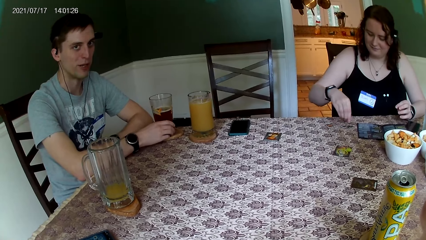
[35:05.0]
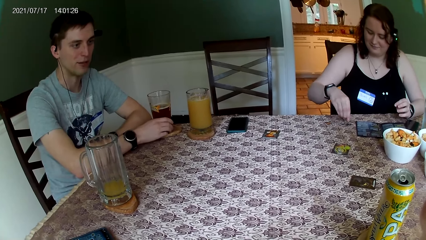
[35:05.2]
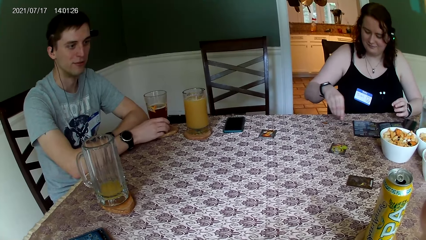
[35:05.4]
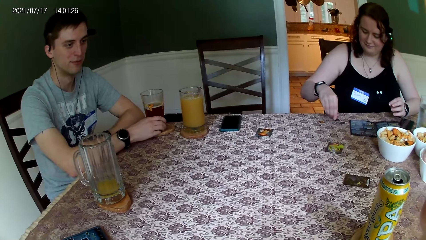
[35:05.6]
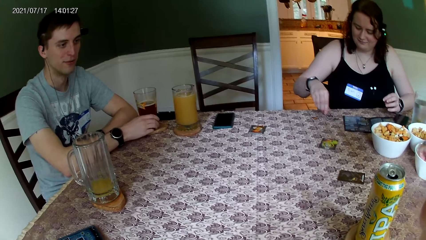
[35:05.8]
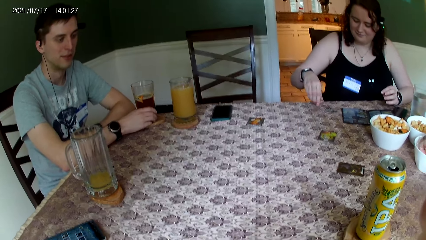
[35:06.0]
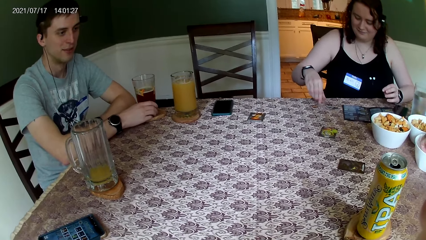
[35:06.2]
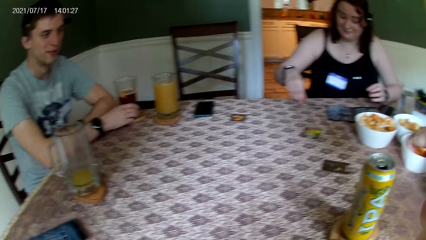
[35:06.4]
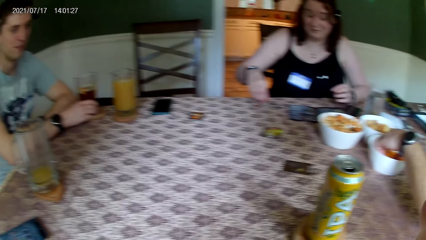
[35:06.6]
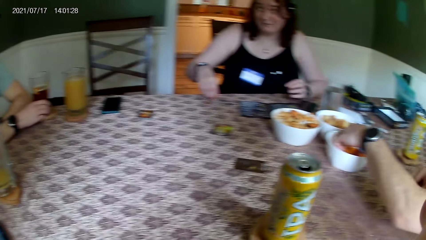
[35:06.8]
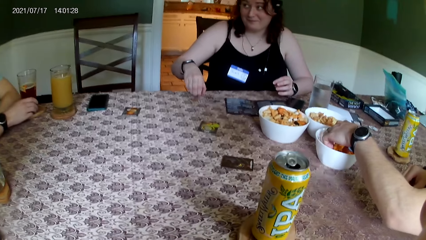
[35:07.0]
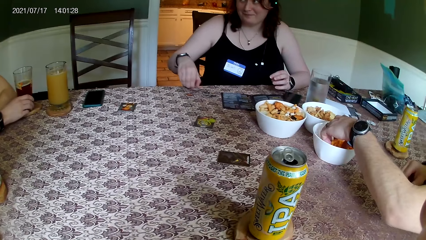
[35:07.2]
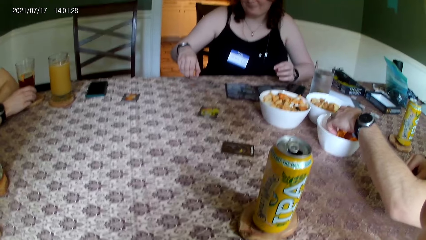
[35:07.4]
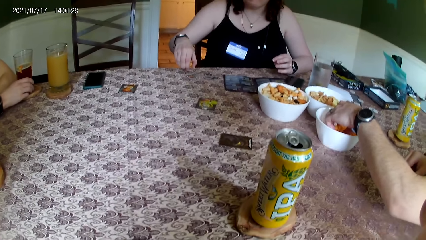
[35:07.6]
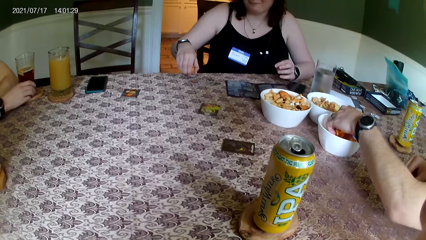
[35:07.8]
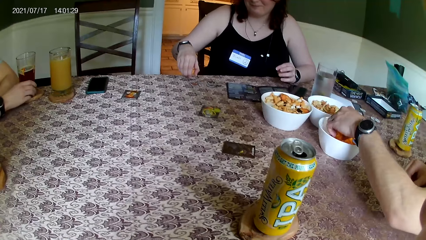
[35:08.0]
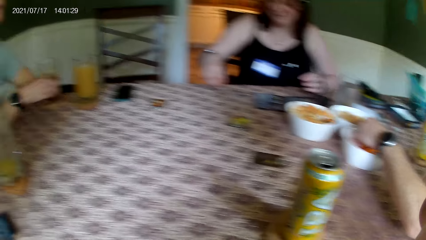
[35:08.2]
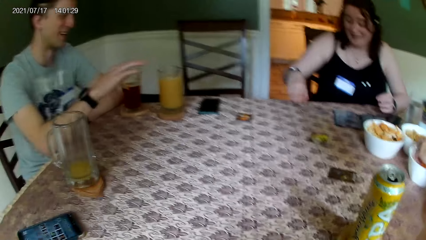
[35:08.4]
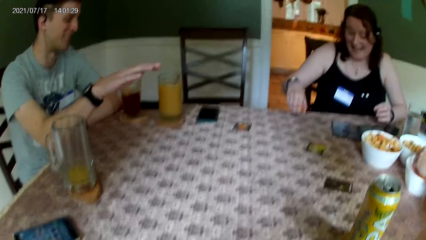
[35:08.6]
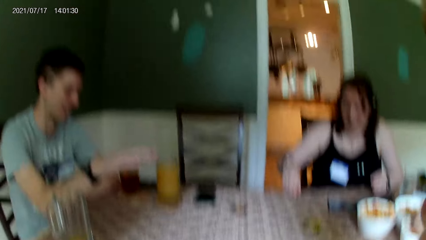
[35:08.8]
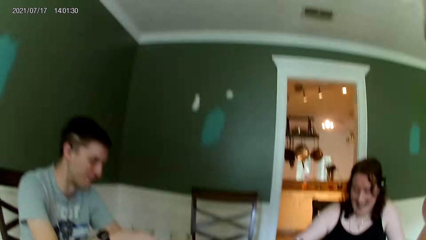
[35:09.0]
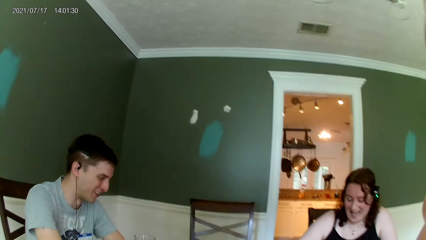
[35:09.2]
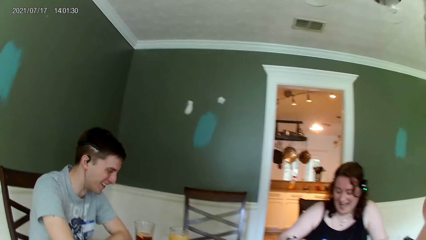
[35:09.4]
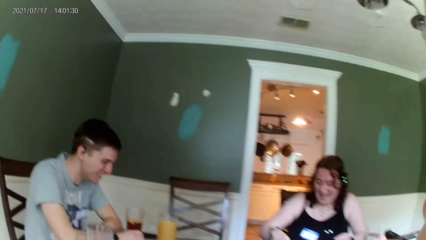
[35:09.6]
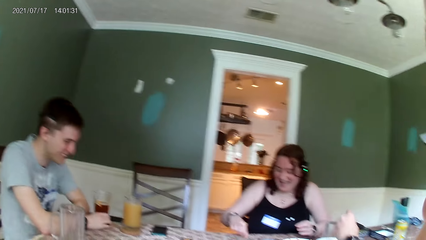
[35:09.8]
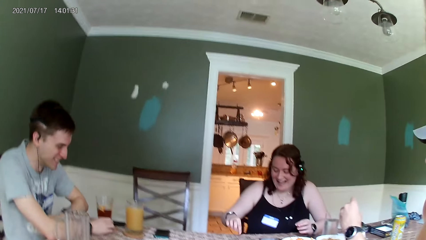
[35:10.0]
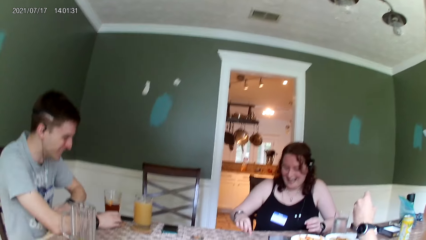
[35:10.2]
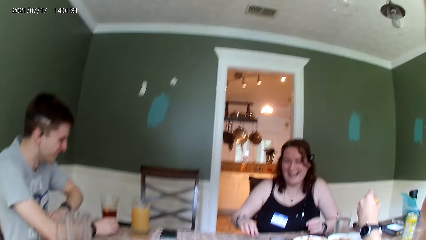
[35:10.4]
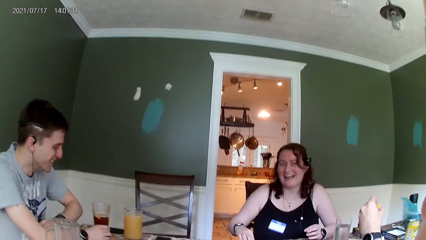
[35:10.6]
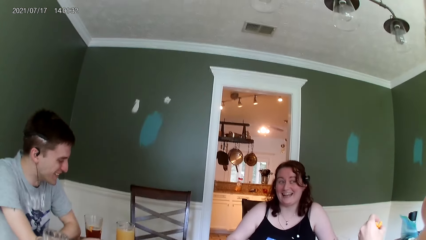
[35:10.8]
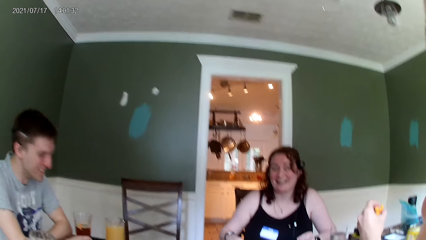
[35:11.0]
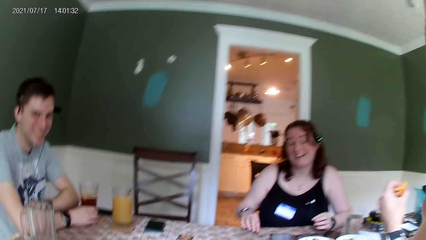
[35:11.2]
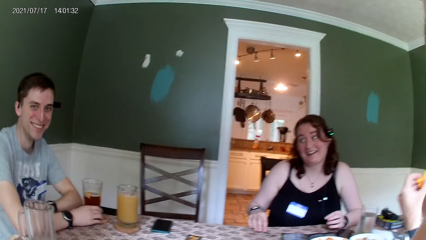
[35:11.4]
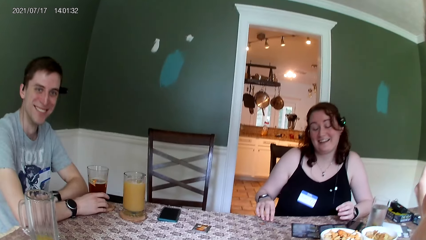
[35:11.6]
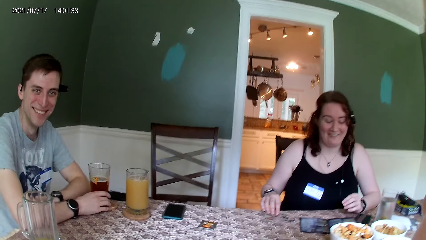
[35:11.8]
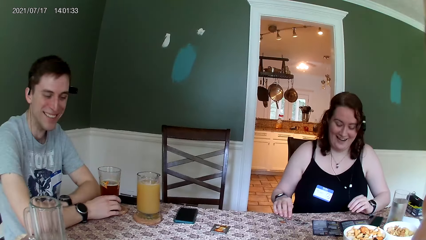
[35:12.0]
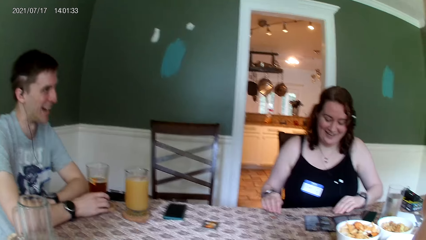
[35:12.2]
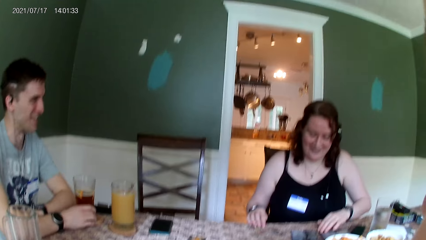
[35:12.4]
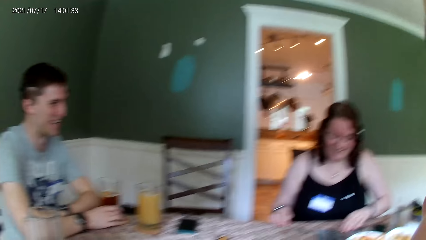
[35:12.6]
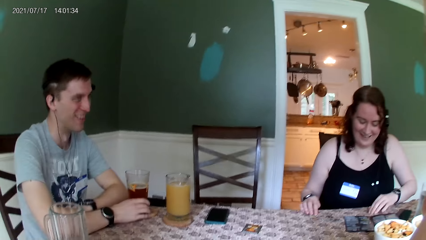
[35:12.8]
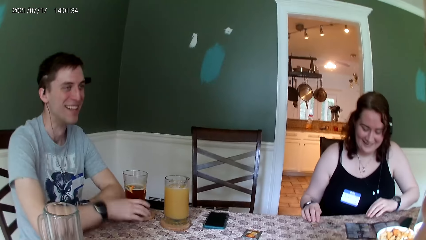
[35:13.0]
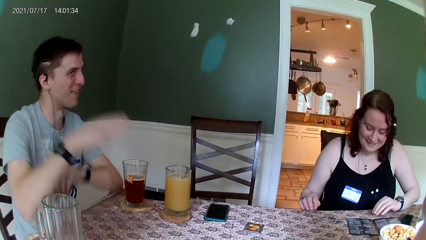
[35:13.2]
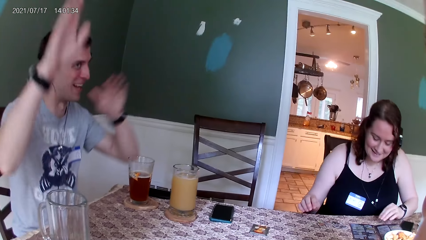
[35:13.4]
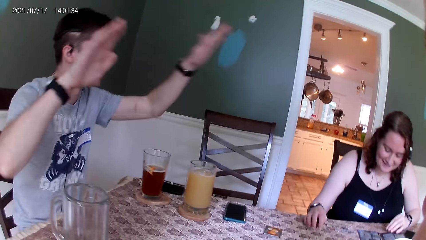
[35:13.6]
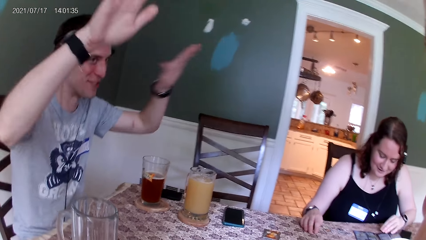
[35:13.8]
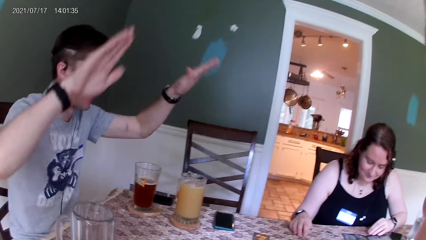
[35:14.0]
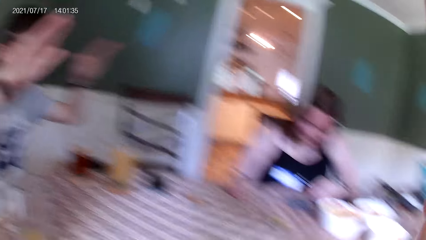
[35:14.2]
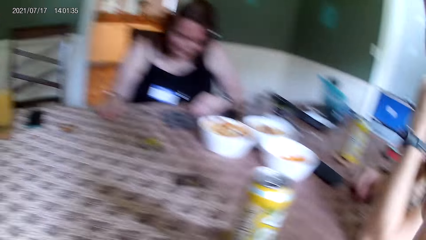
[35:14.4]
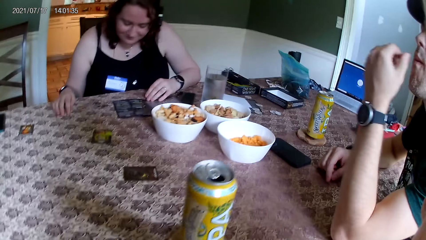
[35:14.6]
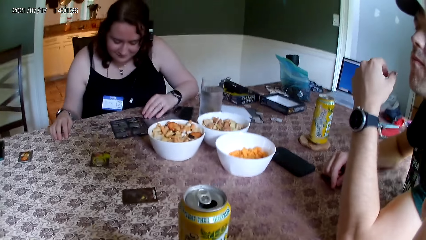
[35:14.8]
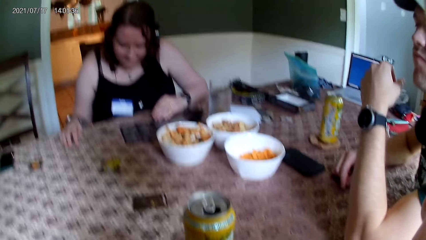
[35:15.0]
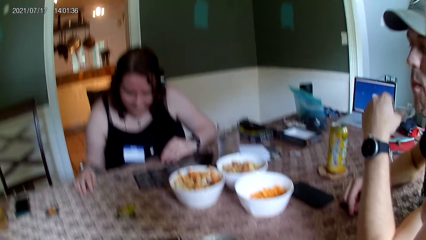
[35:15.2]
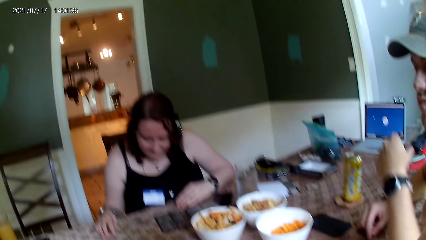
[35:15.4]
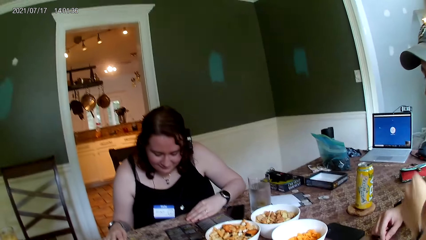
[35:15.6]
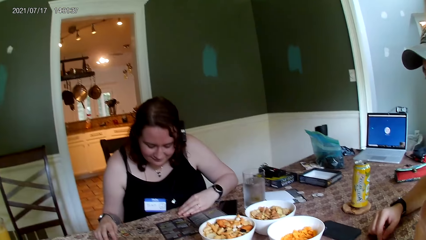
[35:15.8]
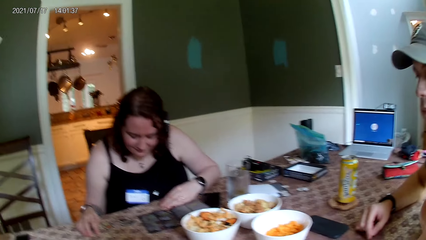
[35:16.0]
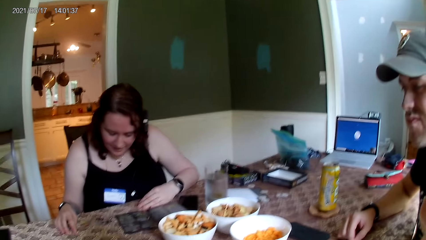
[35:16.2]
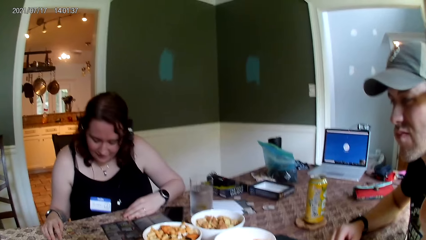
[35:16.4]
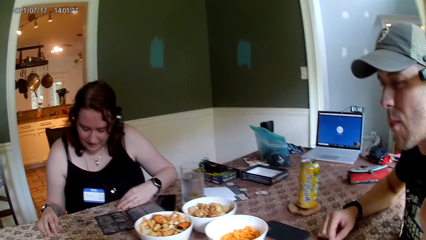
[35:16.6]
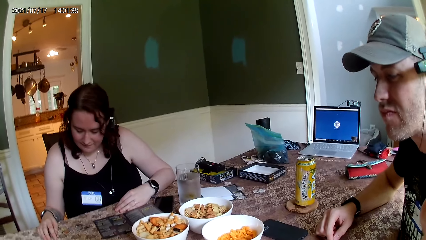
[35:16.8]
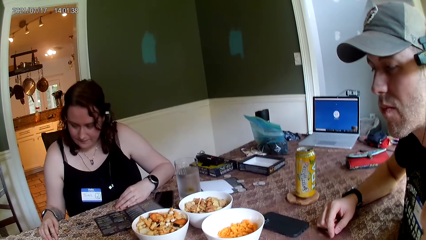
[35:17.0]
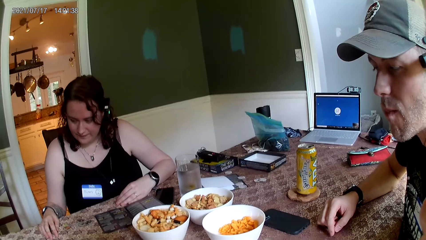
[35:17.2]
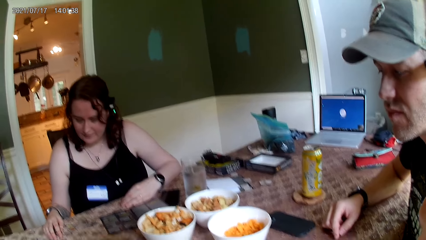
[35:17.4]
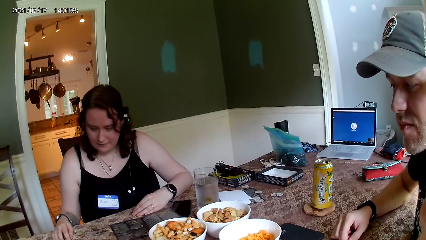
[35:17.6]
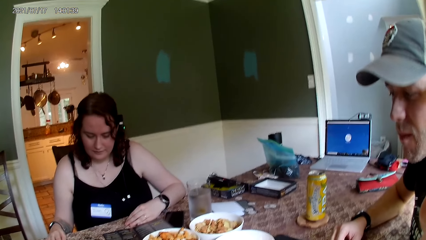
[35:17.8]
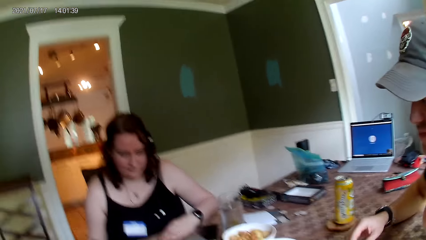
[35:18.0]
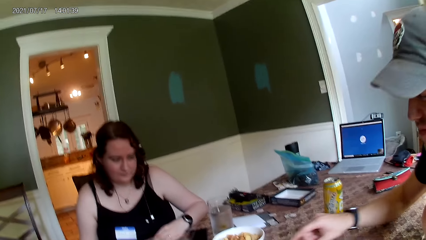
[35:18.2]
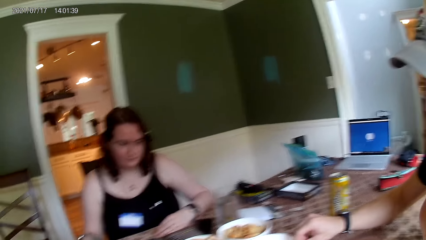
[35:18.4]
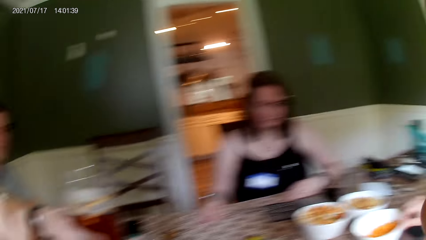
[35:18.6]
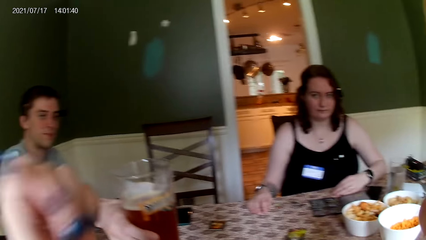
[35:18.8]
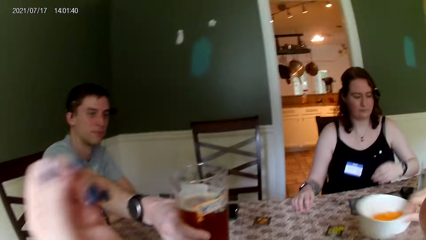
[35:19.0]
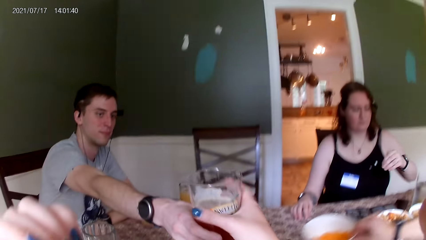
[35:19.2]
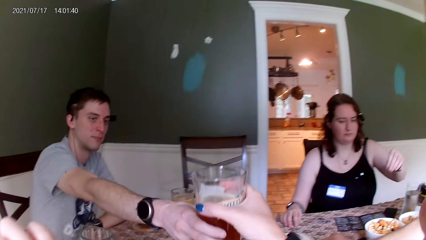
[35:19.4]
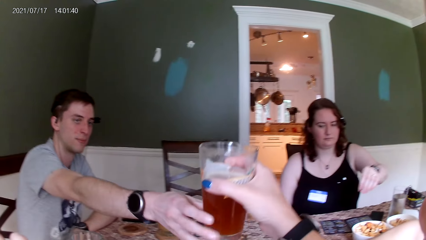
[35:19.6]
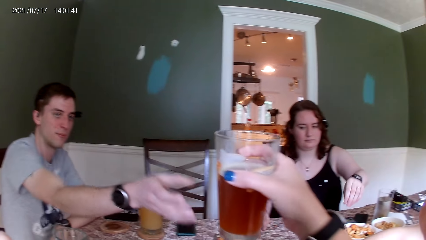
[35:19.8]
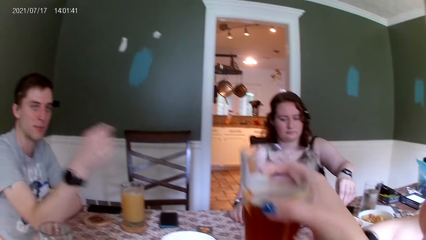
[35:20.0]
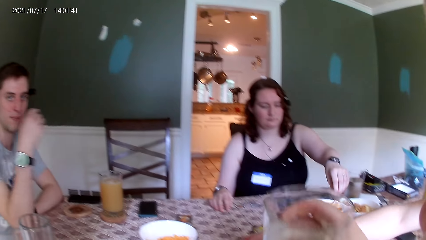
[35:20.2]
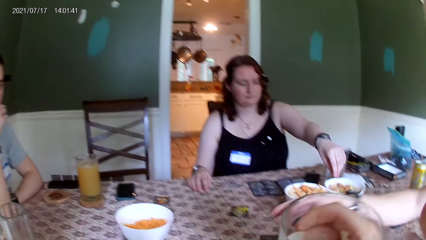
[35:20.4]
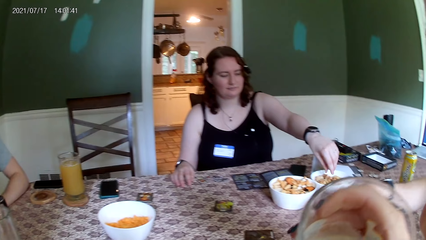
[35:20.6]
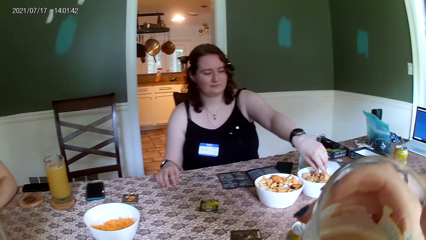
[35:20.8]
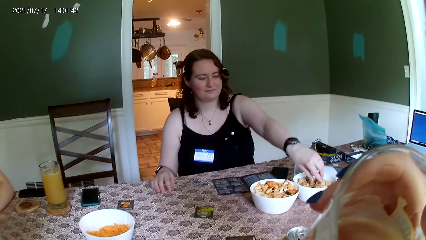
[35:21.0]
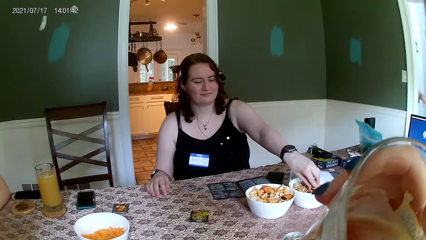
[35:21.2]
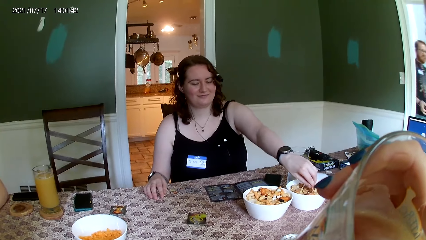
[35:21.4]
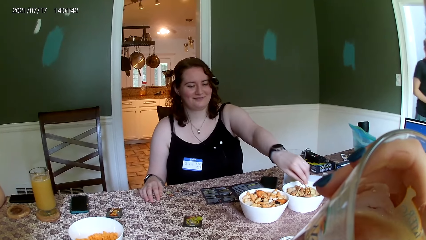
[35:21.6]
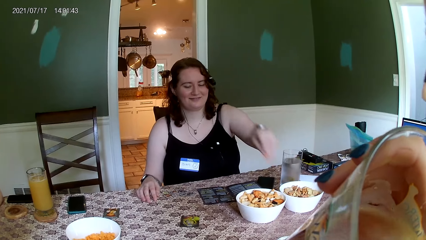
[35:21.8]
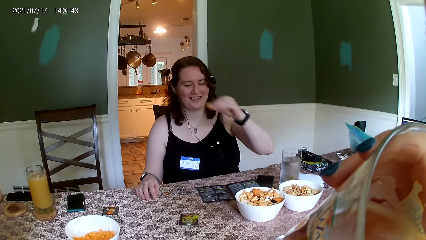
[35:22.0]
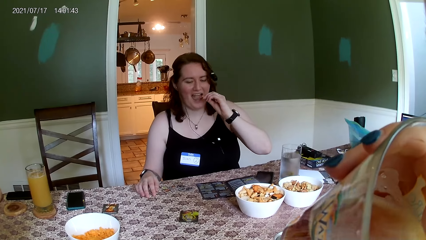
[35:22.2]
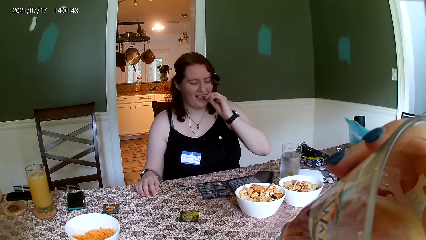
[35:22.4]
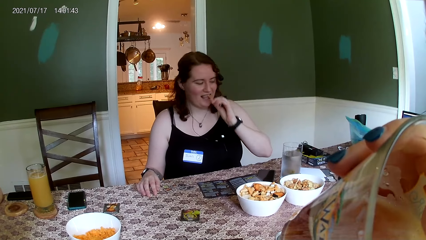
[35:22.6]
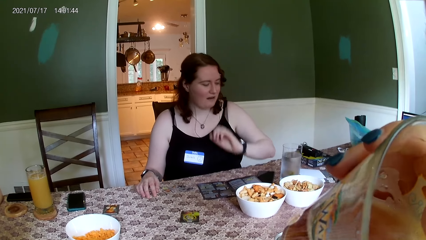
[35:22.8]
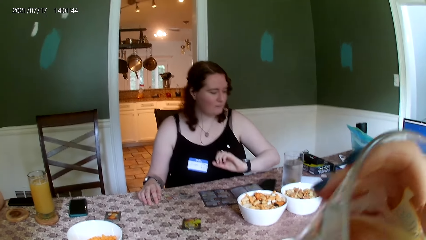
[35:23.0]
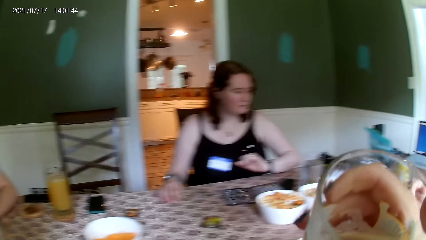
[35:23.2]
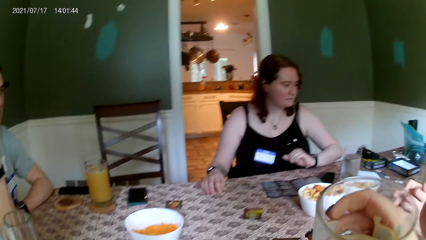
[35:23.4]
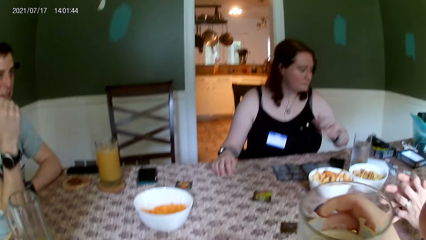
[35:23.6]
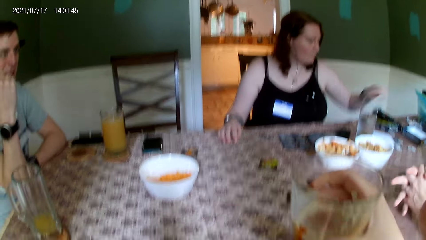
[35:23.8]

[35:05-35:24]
A man takes some cheese puff from the bowl on the table with his left hand. The camera wearer converses with a woman, the man, another man and a third man. The third man converses with the camera wearer, the second man, the woman and the first man. The camera wearer converses with the woman, the first man, the second man and the third man. She collects the glass cup with her right hand from the third man. She puts the glass cup in her right hand in her mouth. The woman takes some chips from the bowl on the table. The woman puts the chips in her left hand in her mouth.
